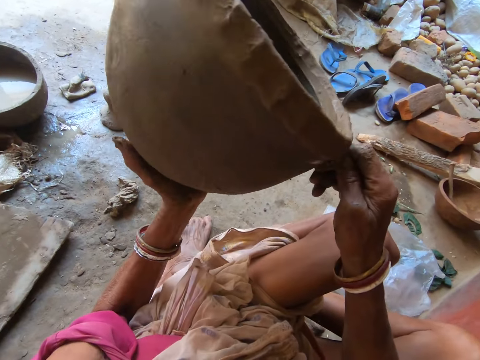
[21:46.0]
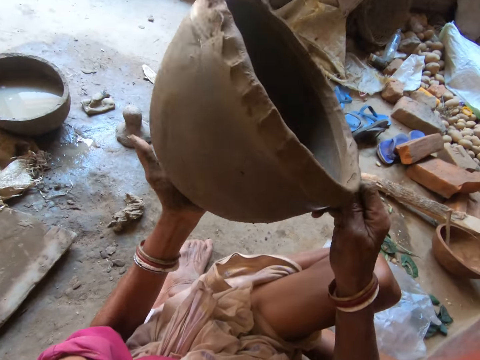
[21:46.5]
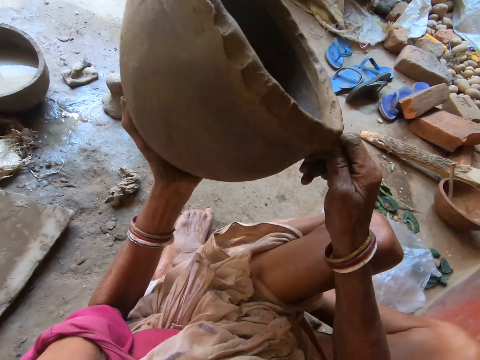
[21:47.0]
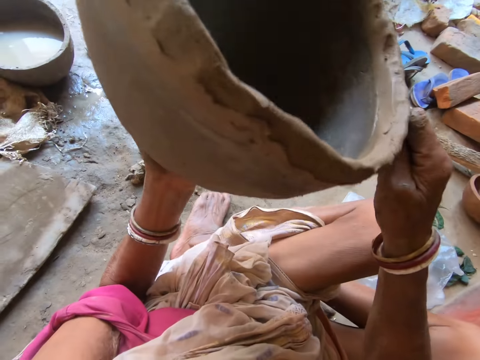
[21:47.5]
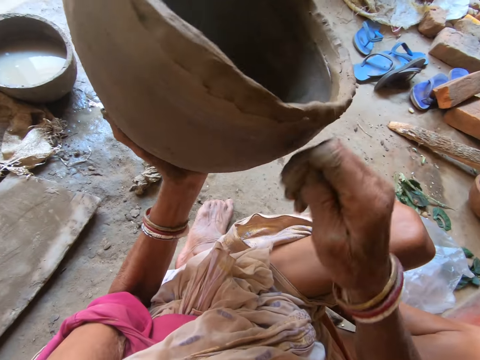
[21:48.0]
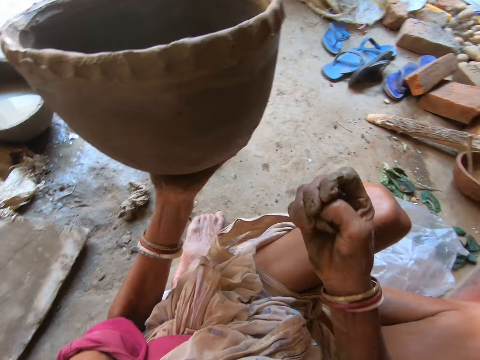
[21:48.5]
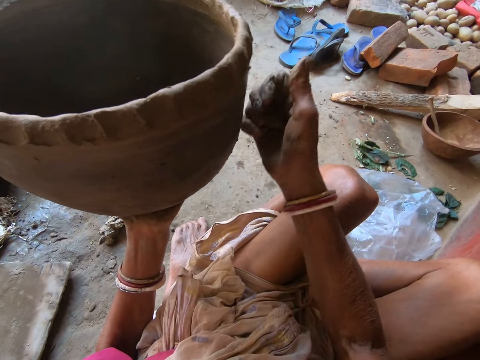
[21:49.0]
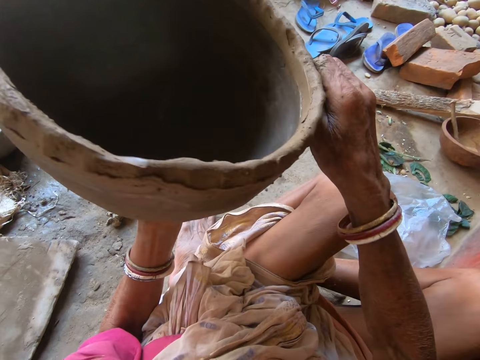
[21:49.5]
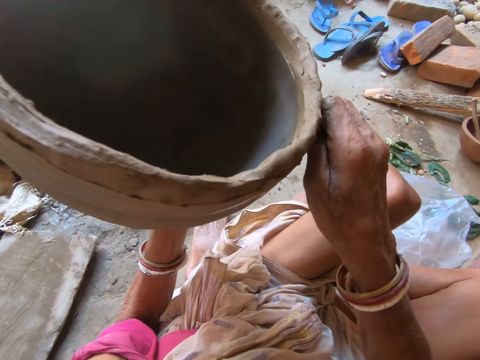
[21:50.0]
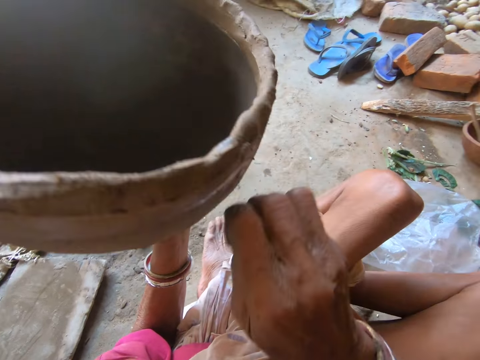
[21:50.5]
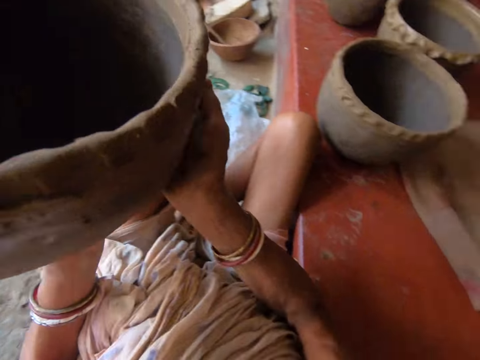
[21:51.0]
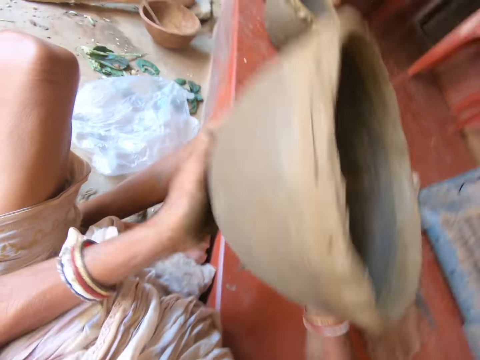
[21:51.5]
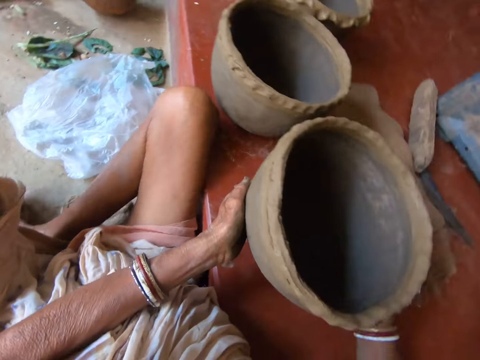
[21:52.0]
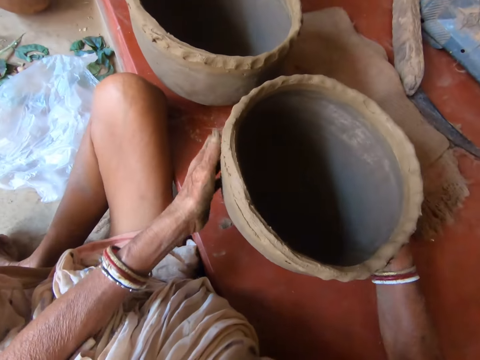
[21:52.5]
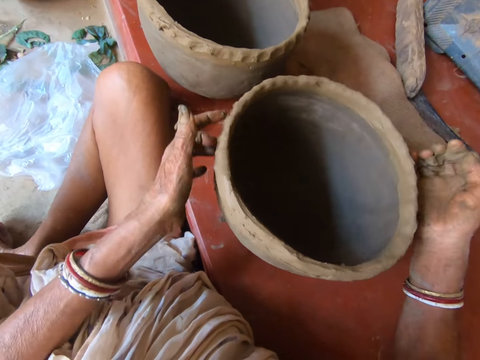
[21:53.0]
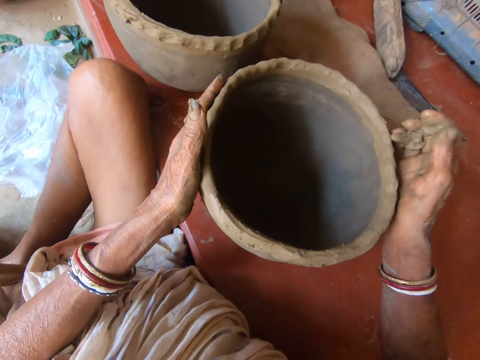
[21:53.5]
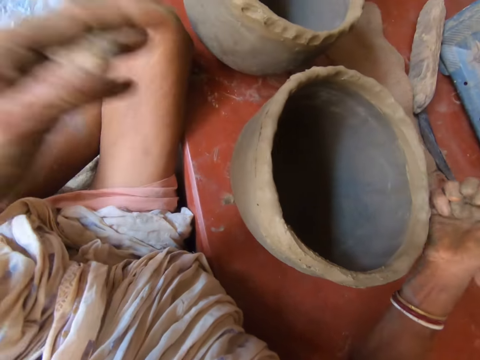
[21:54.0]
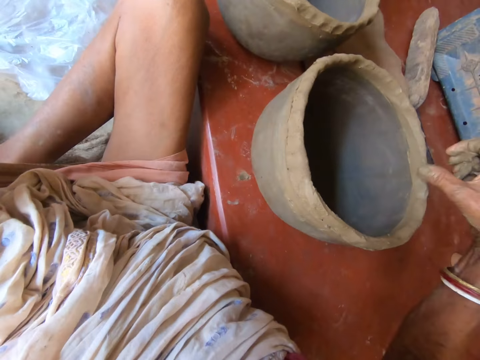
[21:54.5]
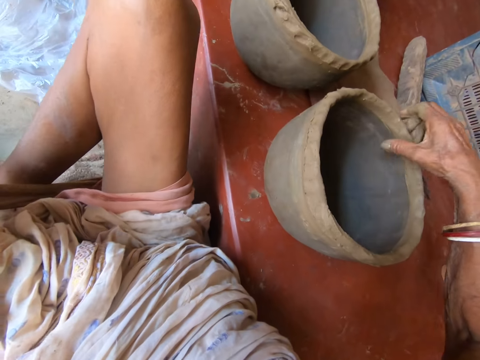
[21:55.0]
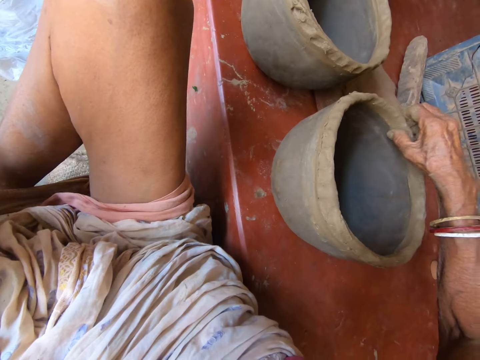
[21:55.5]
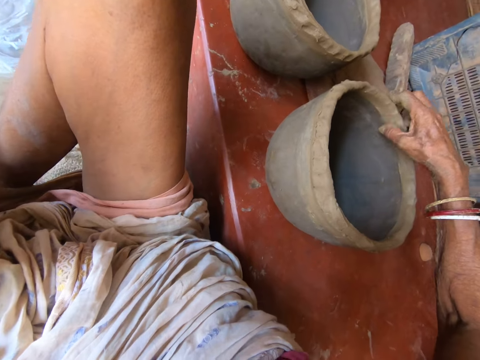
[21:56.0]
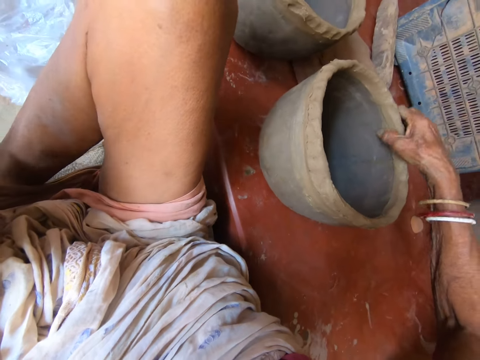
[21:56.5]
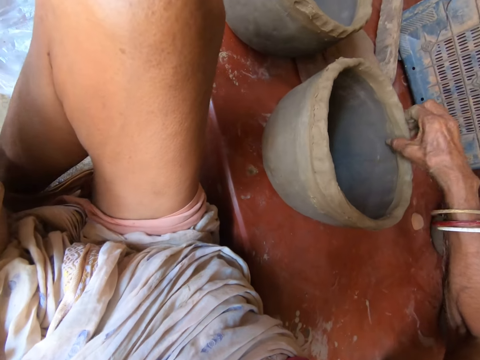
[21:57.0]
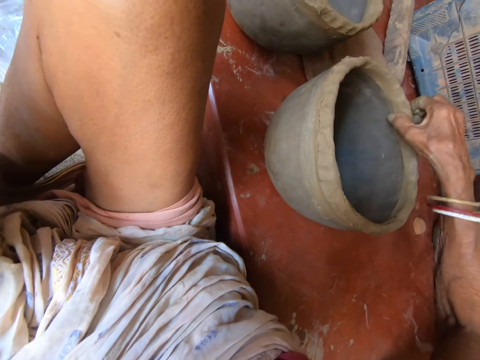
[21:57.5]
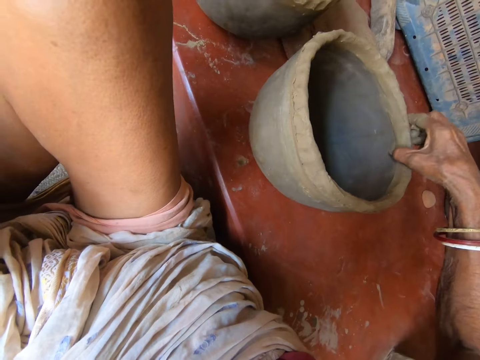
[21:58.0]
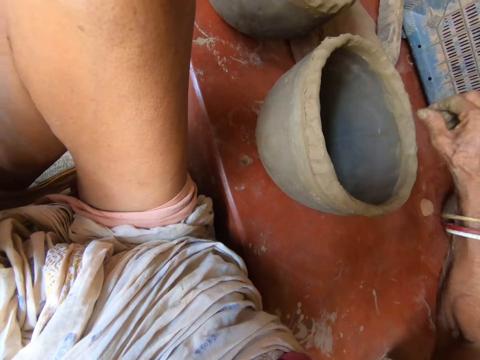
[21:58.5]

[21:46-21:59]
The camera wearer adjusts clay in the hand. She smoothens the clay. She holds the pot with both hands. She drops the pot on the floor with both hands. She moves the pot on the floor with both hands. She rotates the piece of the clay. She presses the piece of the clay pot. She molds the pot with her right hand. She smoothens the clay.

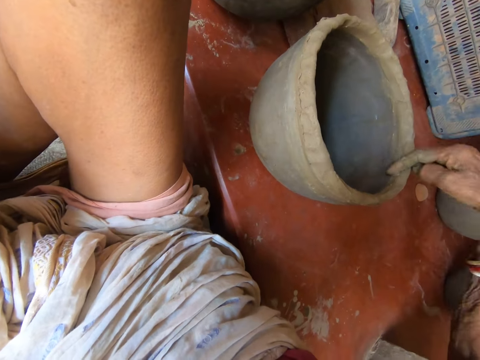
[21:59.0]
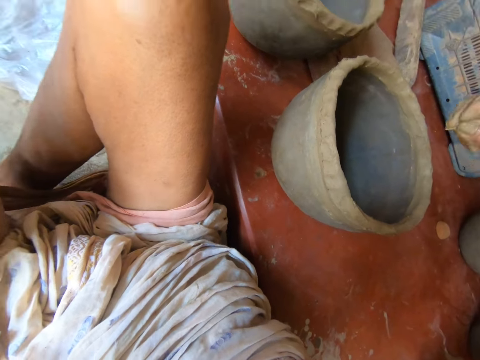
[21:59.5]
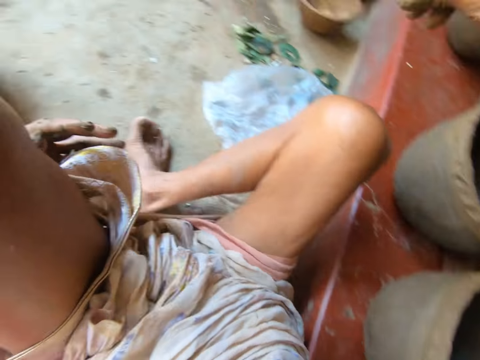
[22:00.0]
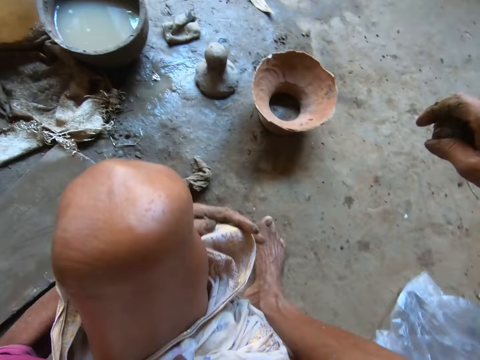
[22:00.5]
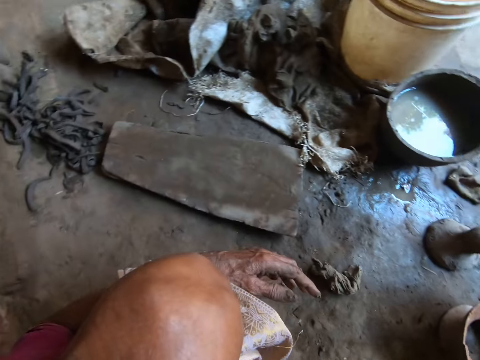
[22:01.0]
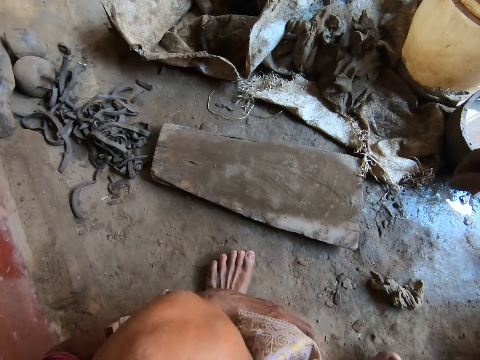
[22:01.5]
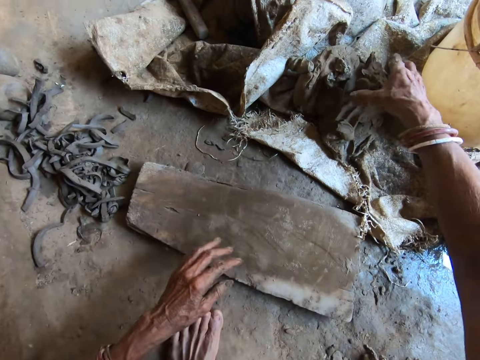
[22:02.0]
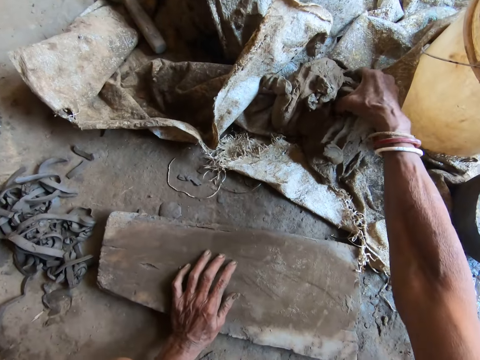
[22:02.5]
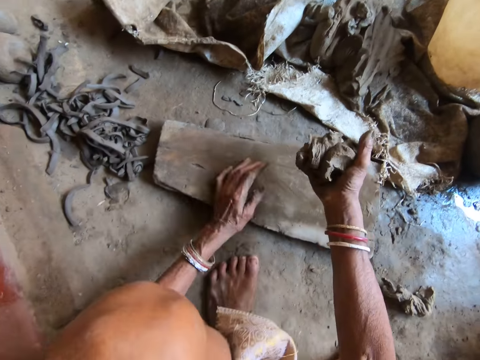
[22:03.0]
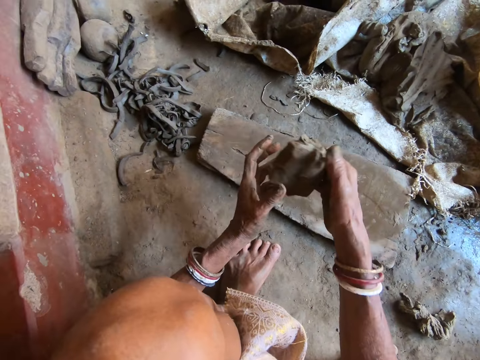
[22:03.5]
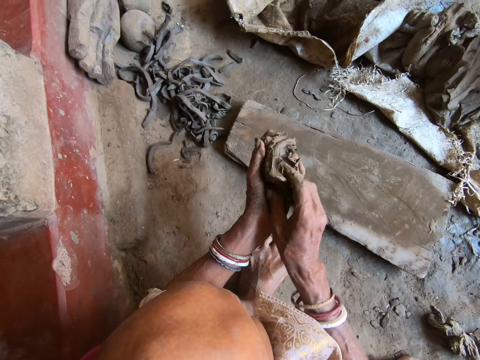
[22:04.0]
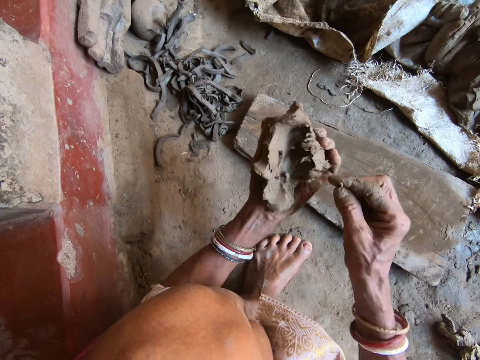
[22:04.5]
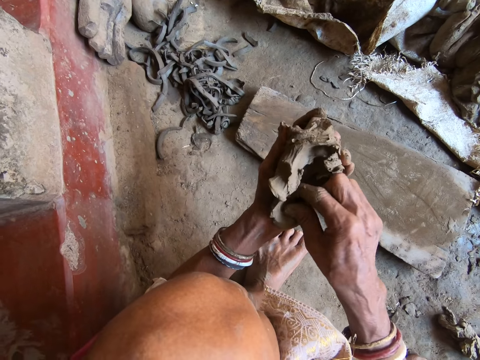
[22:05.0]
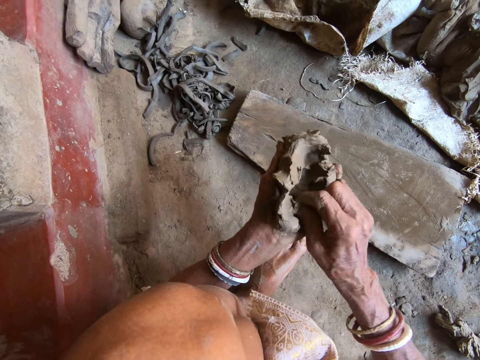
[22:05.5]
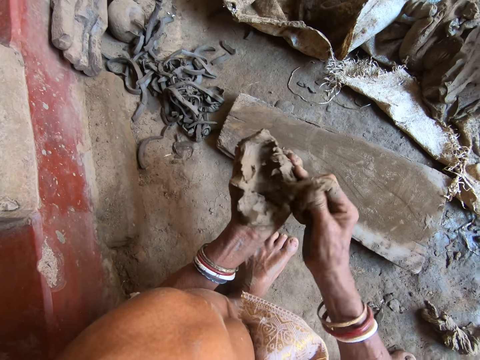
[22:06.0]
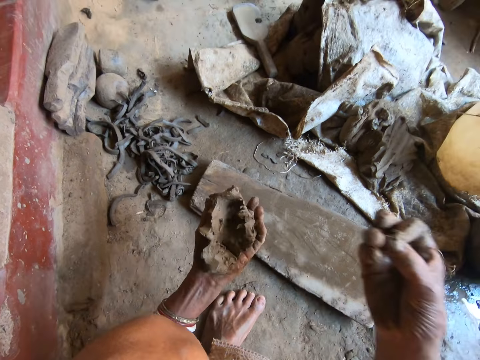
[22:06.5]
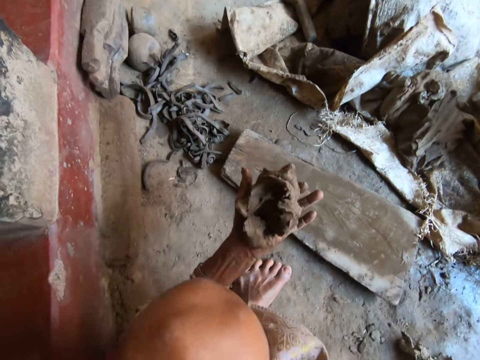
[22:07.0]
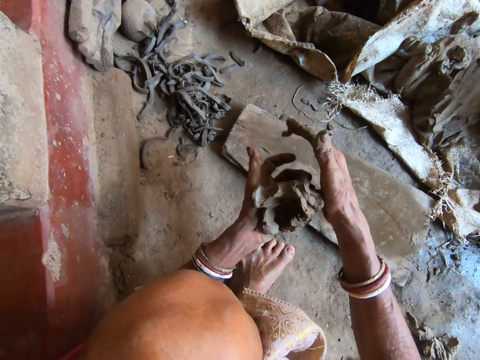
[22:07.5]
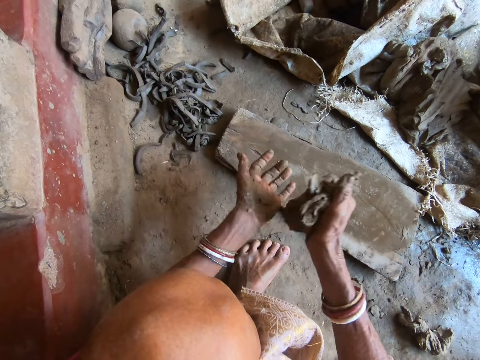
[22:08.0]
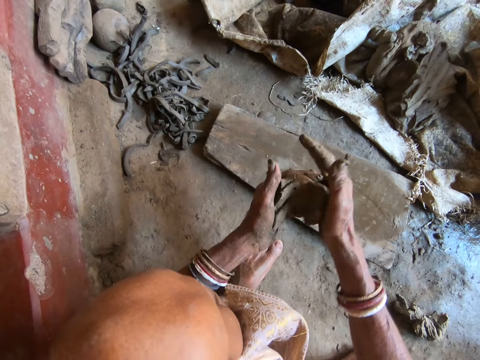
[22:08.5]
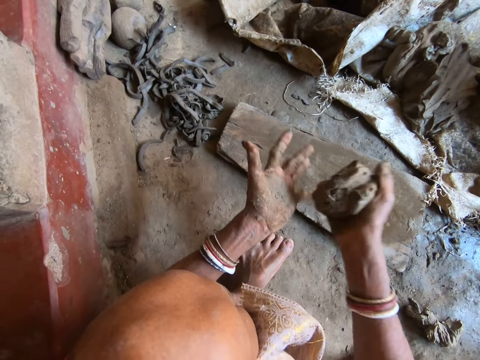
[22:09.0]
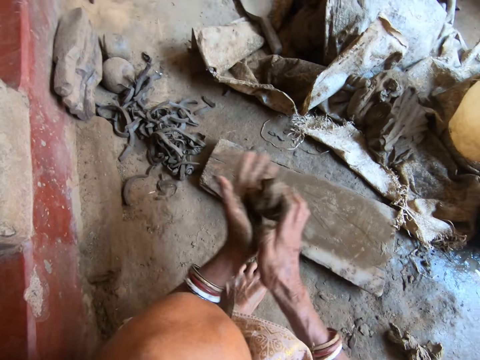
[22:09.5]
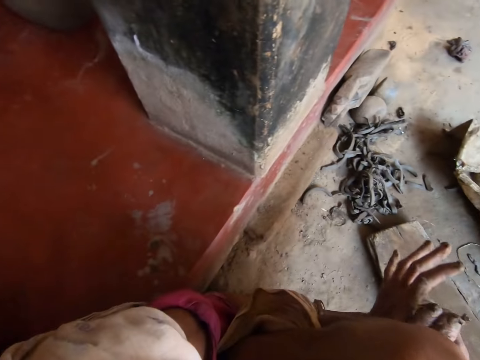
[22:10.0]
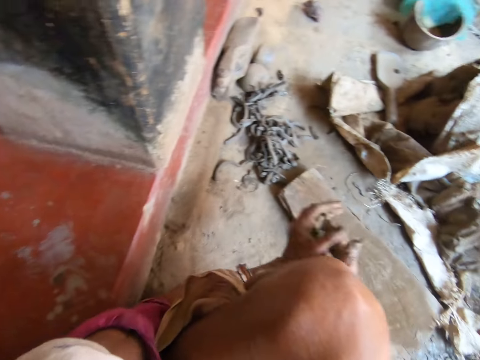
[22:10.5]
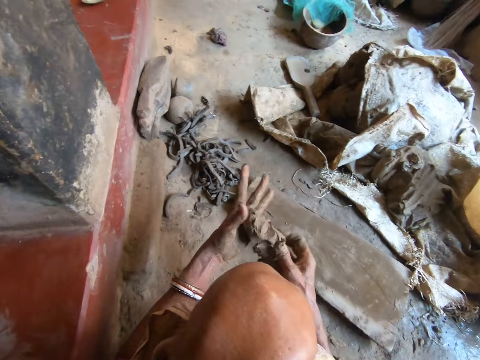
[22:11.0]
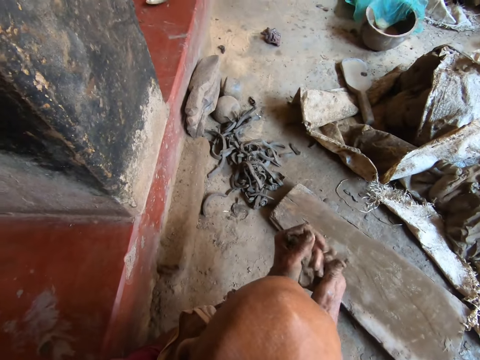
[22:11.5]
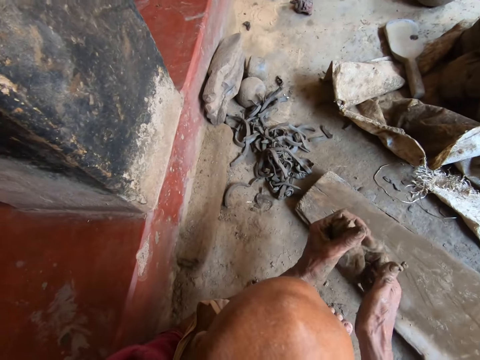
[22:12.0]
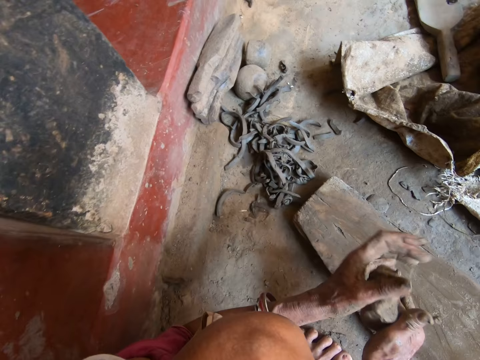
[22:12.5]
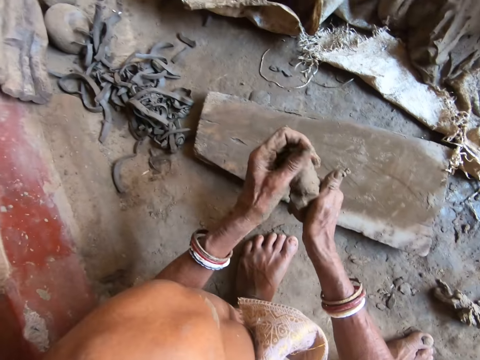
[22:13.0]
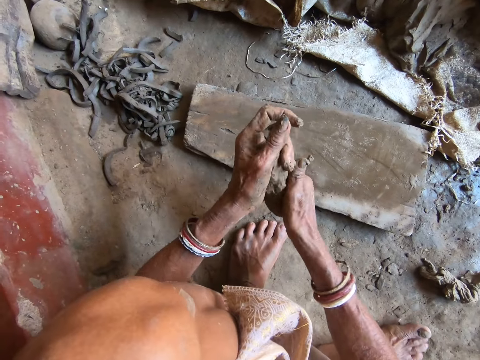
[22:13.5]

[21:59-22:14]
The camera wearer turns around. She cuts clay with the hand. She picks some clay from the clay mound on the floor with her right hand. She rolls the clay with both hands. She passes the clay to the left hand. She cuts the clay with the hand. She picks a stone from the clay with her right hand. She throws the stone on the floor with her right hand. She molds the clay. She rolls the clay with both hands.
